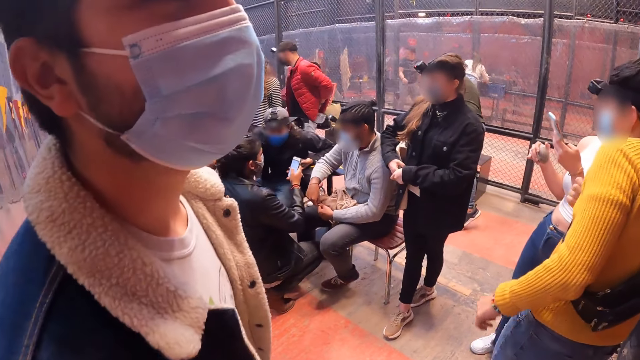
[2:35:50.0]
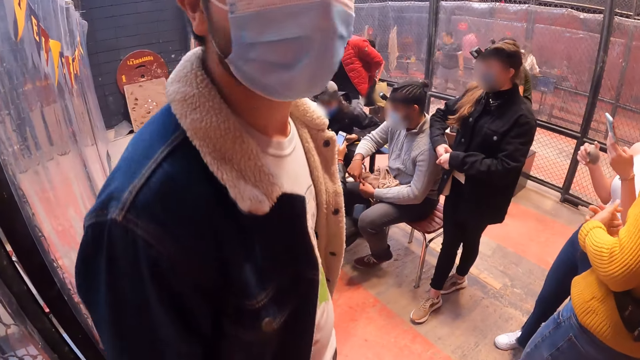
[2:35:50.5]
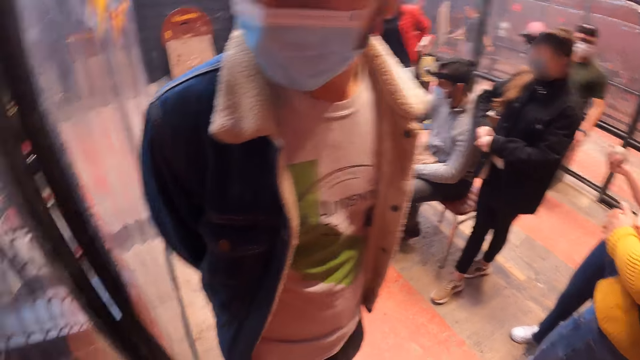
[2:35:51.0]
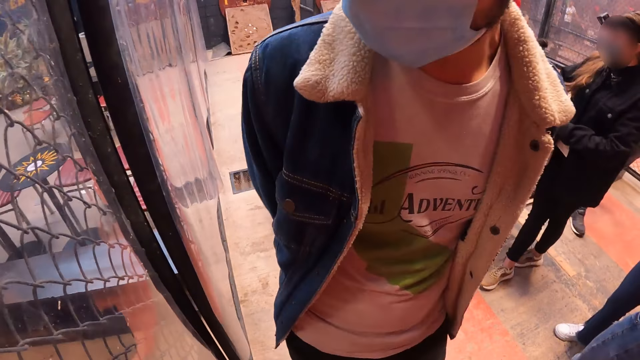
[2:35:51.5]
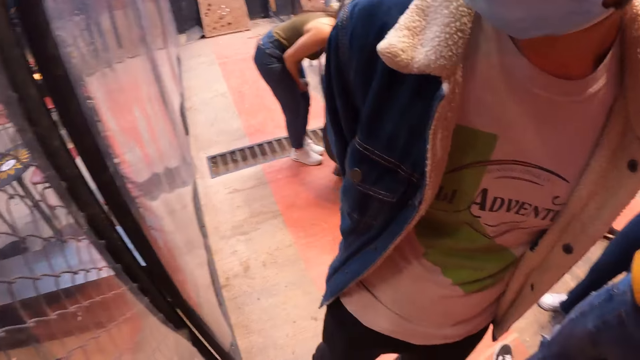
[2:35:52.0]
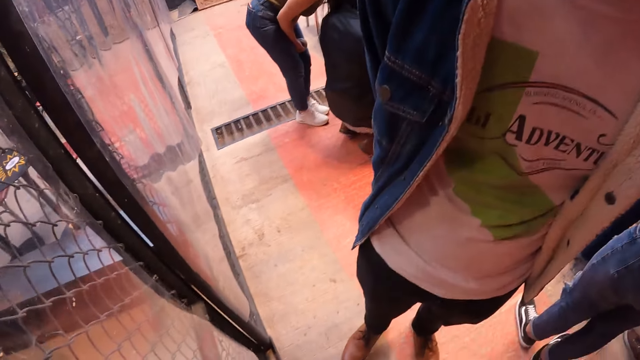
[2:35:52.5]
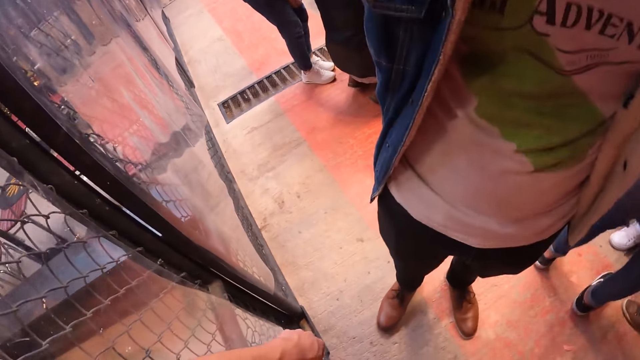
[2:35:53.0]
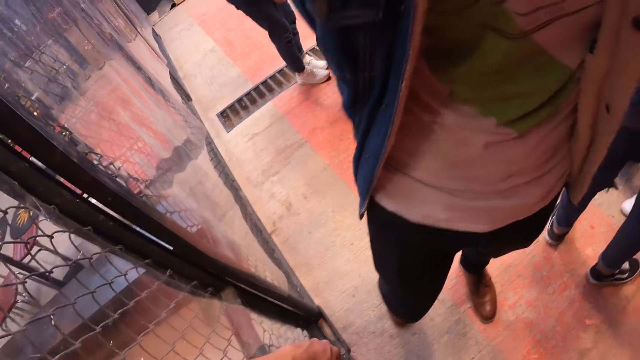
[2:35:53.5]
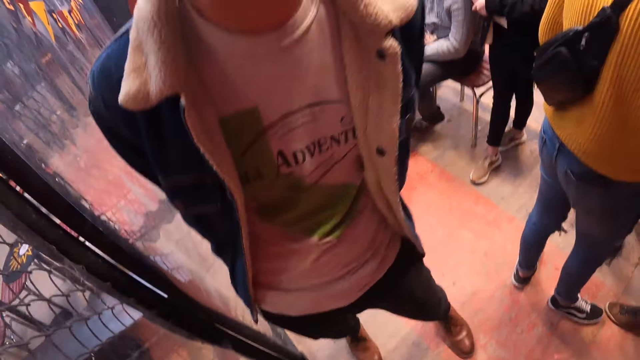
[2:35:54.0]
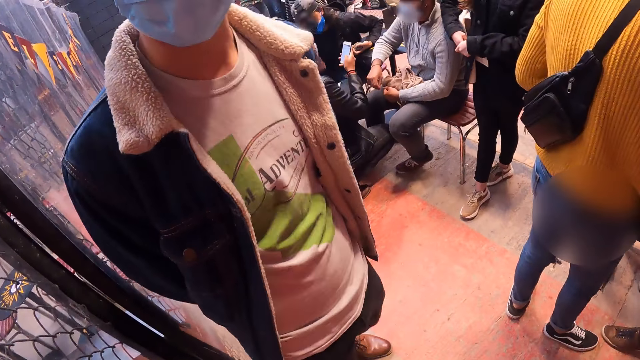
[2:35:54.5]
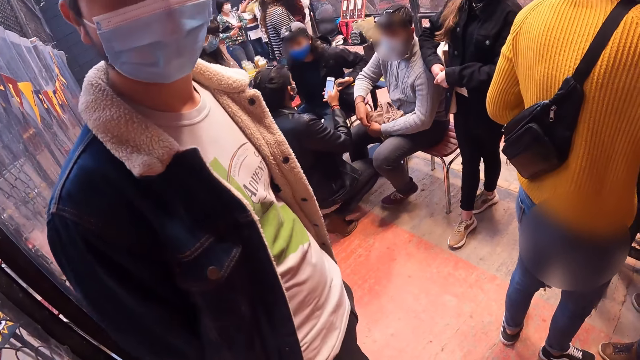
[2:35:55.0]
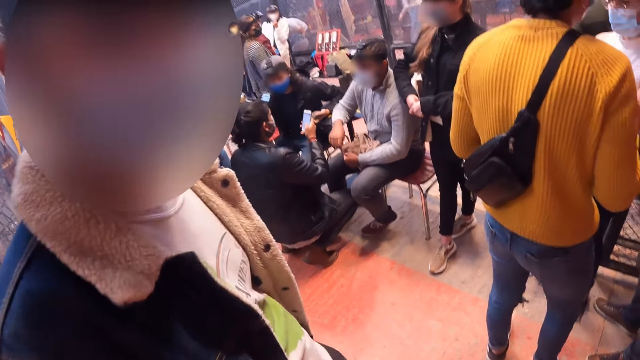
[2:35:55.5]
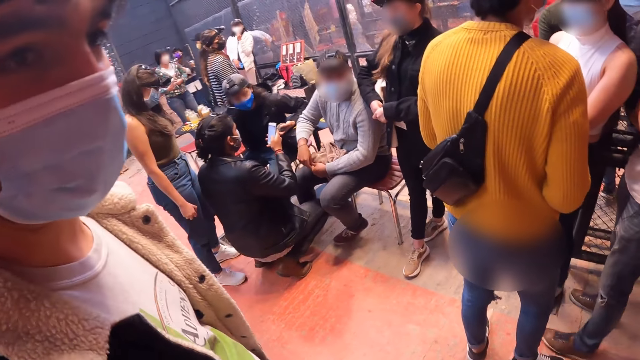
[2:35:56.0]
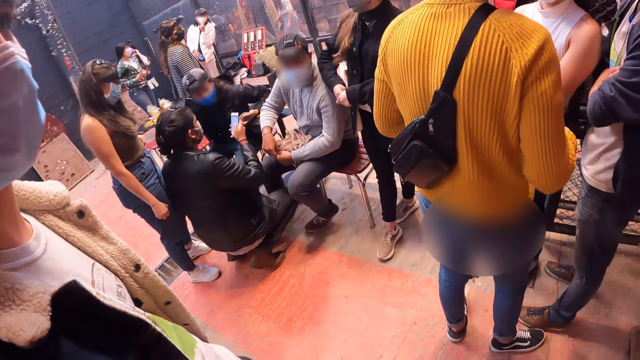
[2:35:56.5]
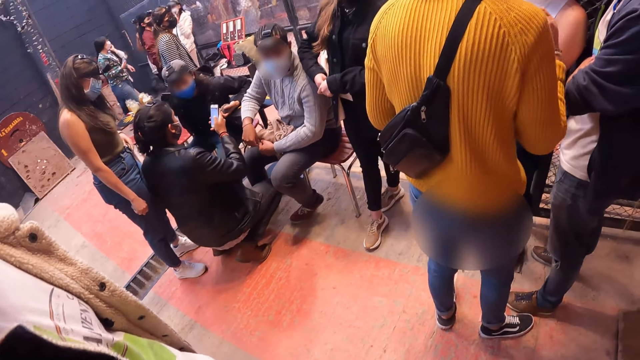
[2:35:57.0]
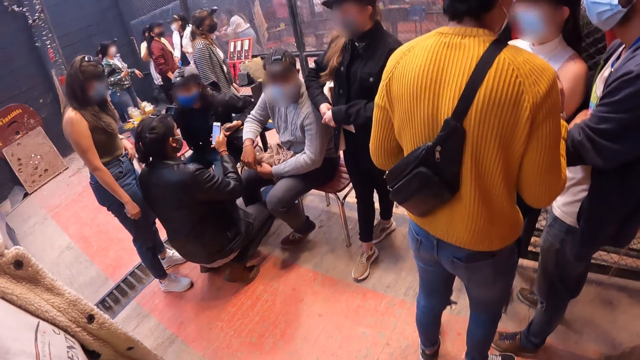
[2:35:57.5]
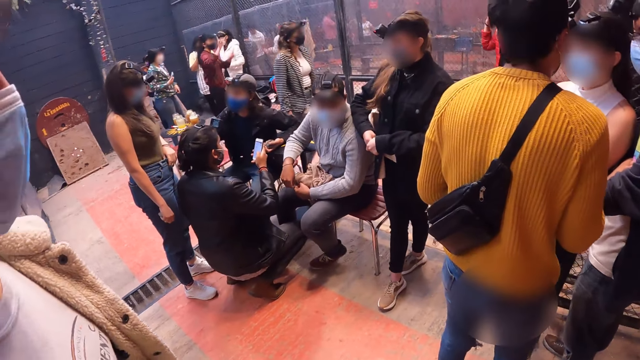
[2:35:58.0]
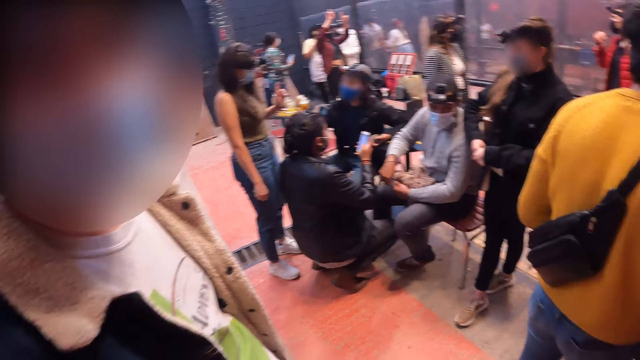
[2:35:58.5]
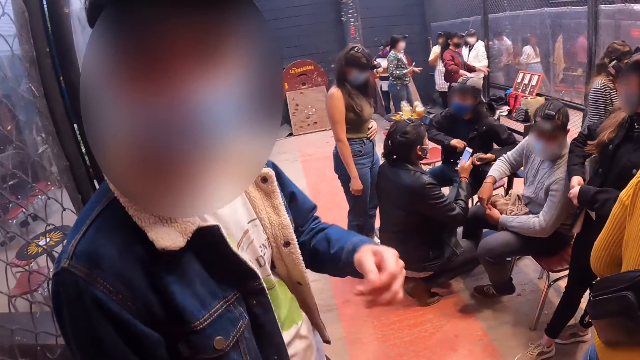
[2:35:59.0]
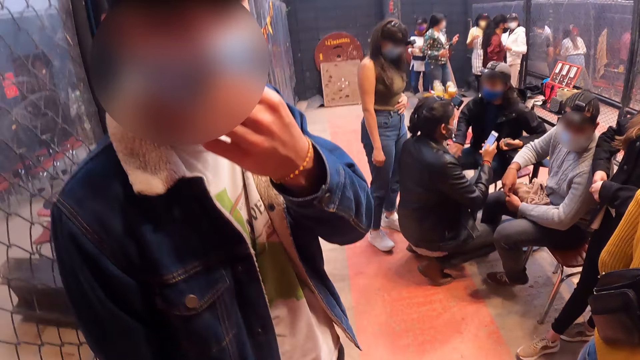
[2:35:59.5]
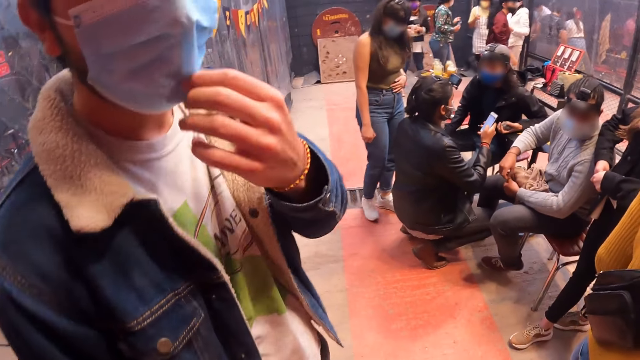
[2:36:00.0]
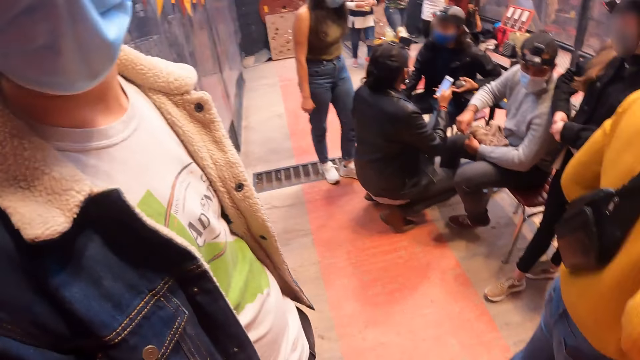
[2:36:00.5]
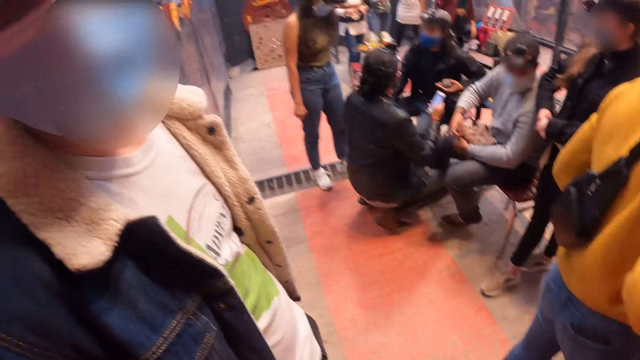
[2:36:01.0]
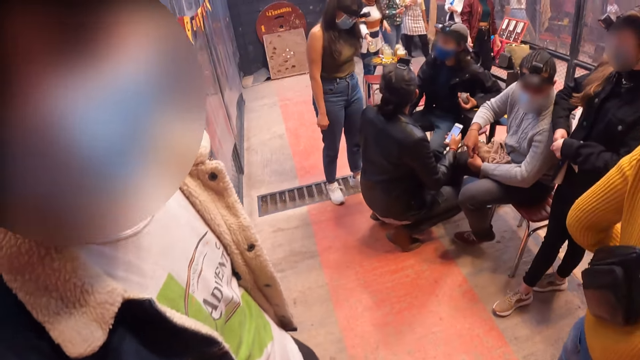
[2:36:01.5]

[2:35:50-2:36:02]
The man clasps his hands. Another man adjusts the nose mask on his face with his left hand.

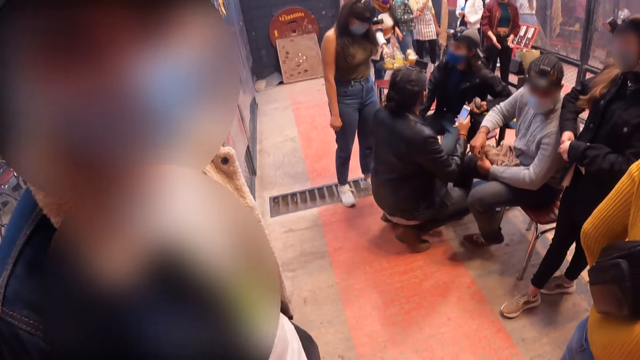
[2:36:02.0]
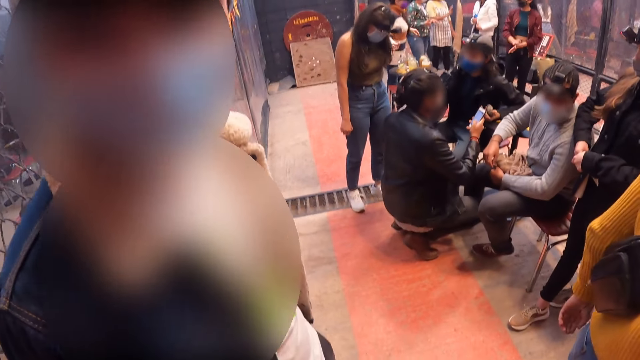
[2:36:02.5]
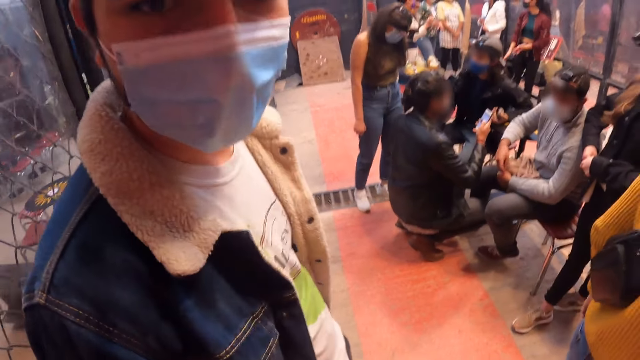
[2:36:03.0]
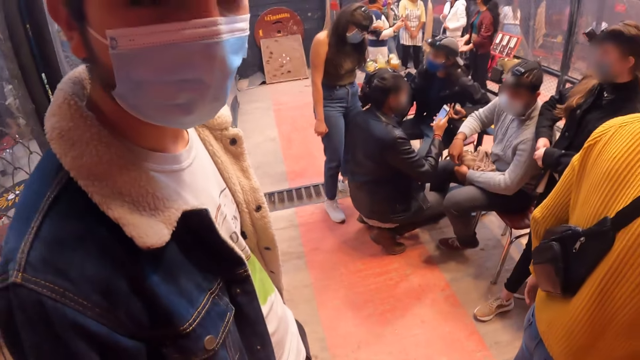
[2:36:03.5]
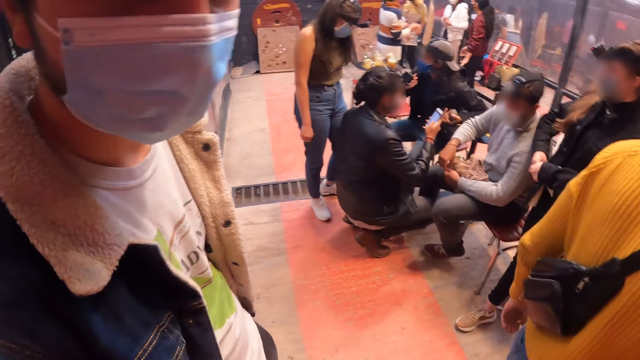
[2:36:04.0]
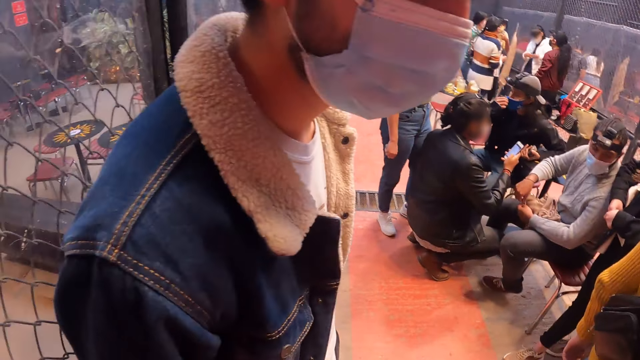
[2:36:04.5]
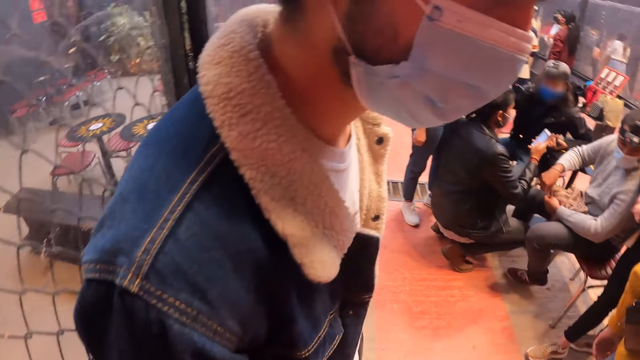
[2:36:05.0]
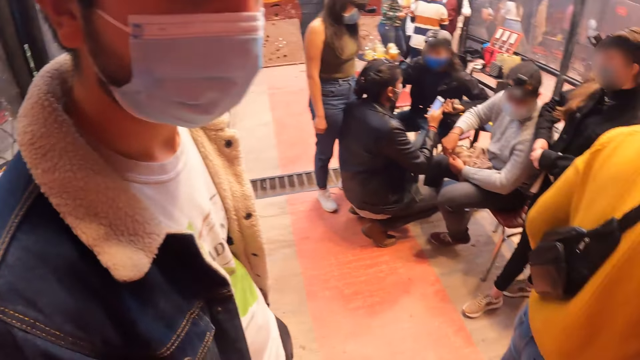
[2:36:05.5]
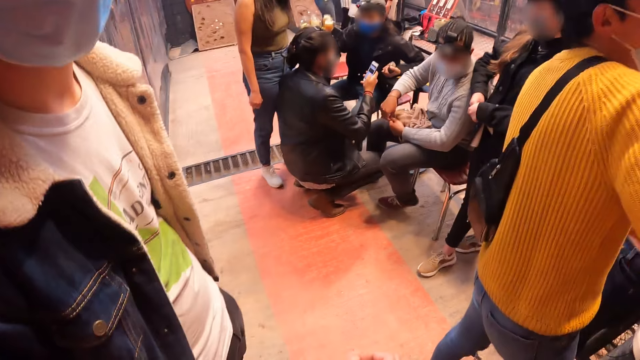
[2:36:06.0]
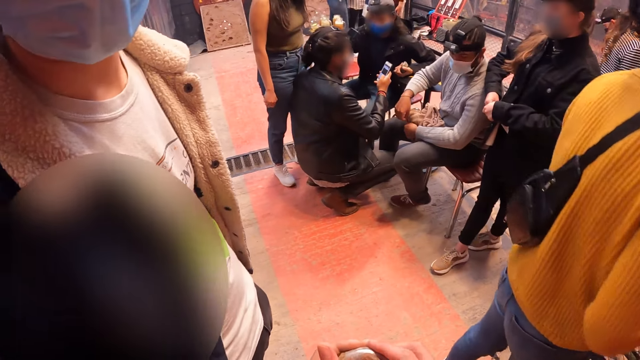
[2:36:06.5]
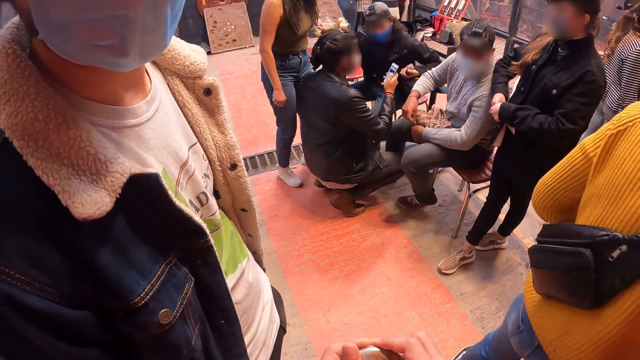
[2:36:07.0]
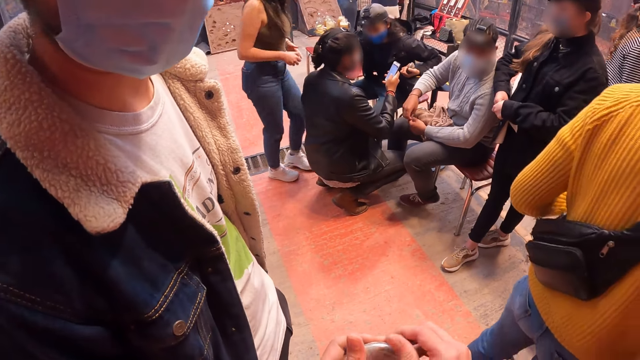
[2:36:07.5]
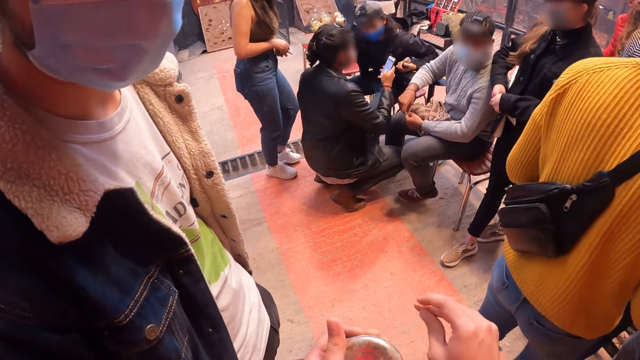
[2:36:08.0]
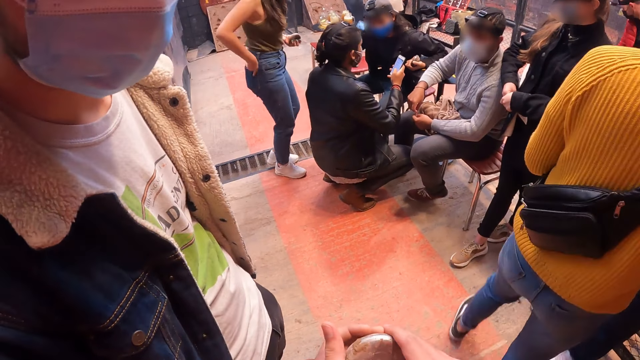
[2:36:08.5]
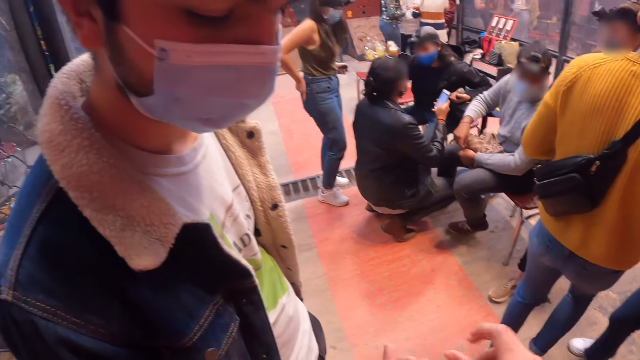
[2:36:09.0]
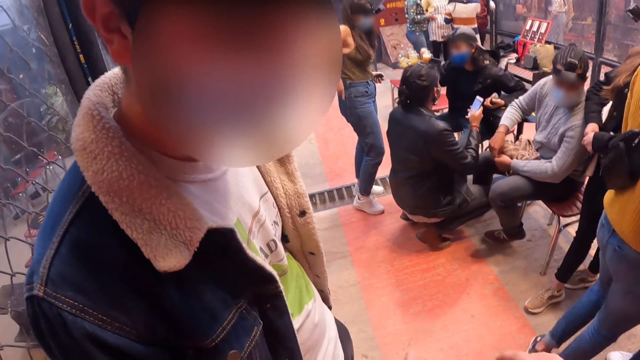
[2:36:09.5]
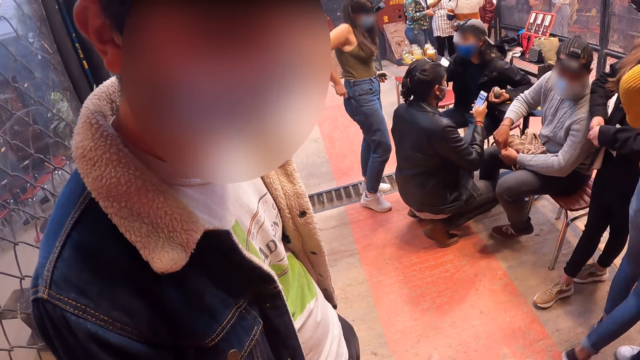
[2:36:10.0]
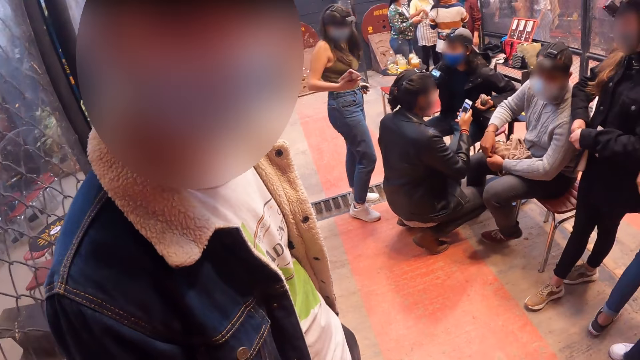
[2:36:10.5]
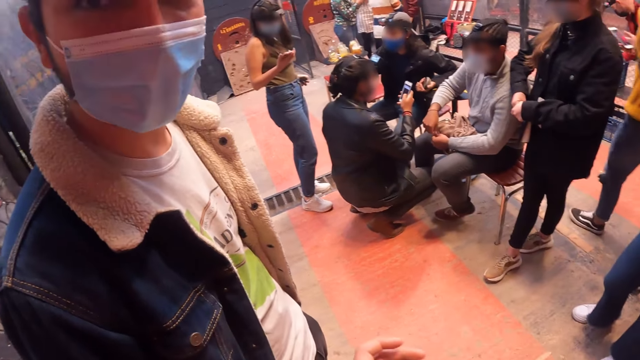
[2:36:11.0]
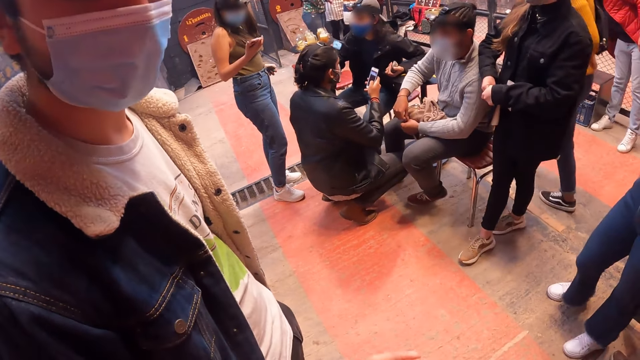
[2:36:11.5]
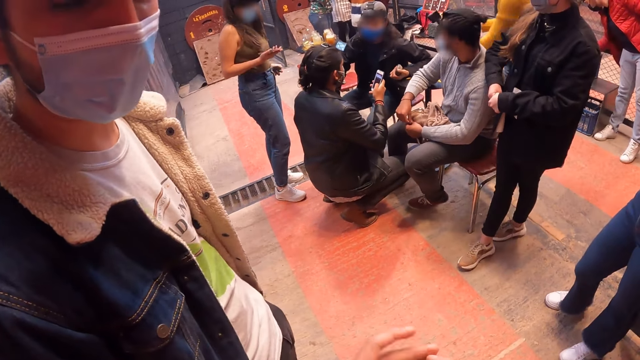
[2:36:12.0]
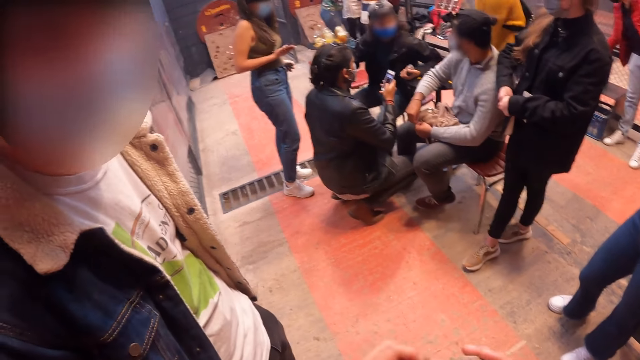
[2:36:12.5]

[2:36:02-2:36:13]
The man adjusts the nose mask on his face with his right hand. The camera wearer fiddles with a stone in his hands with both hands. The woman passes a stone in her right hand to her left hand. The camera wearer touches the ball. The woman takes a phone from a pocket of her trousers with her right hand. Another man walks towards another woman.
